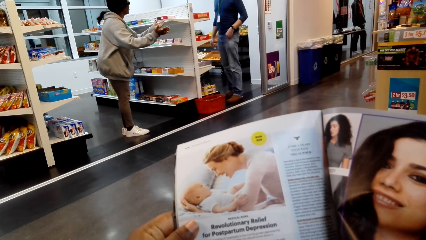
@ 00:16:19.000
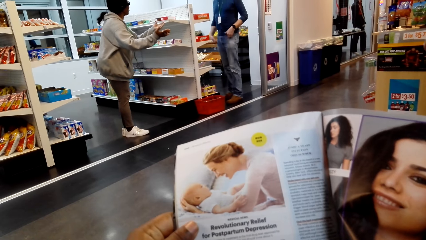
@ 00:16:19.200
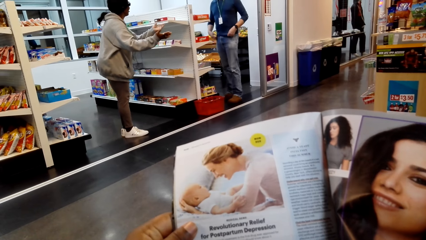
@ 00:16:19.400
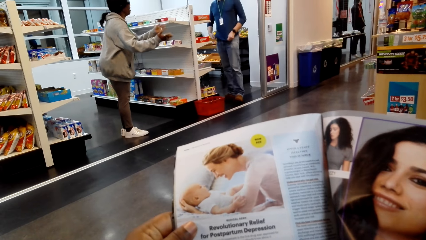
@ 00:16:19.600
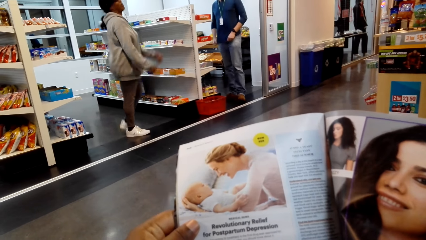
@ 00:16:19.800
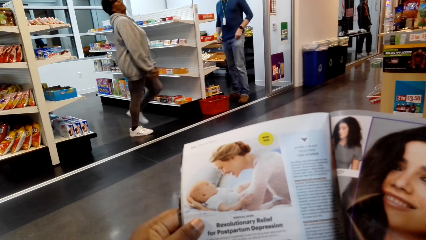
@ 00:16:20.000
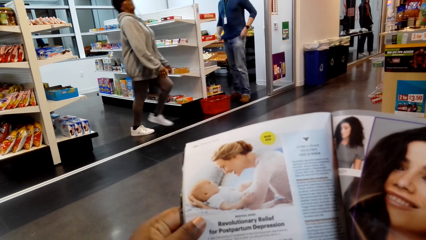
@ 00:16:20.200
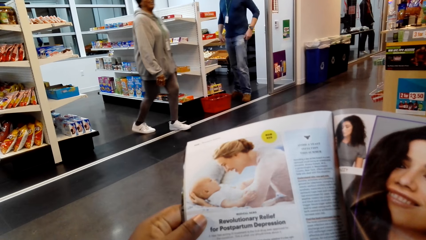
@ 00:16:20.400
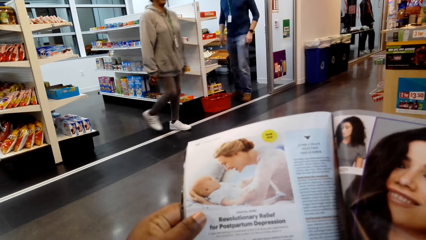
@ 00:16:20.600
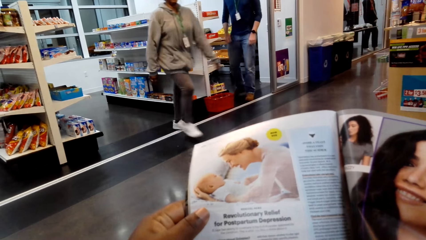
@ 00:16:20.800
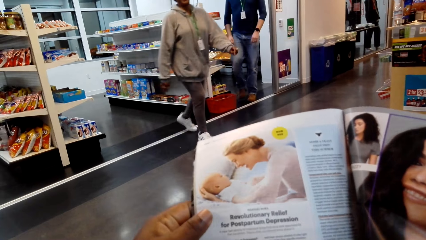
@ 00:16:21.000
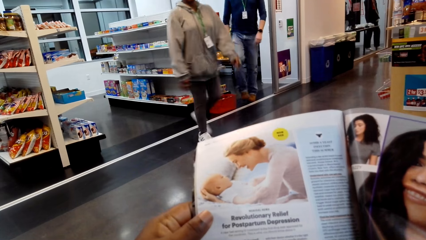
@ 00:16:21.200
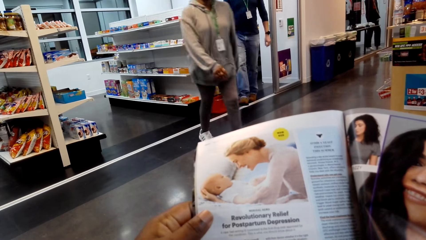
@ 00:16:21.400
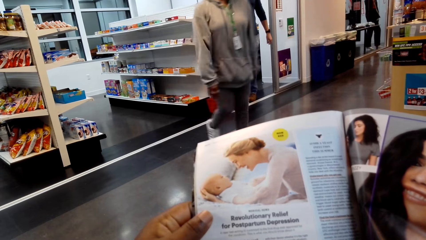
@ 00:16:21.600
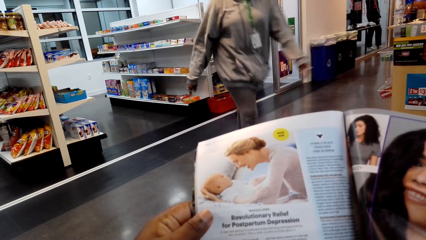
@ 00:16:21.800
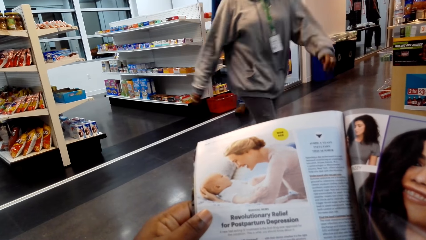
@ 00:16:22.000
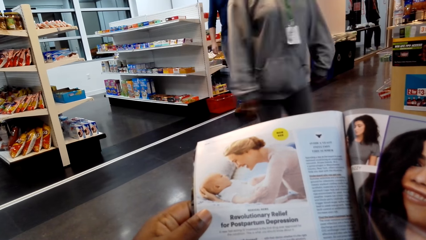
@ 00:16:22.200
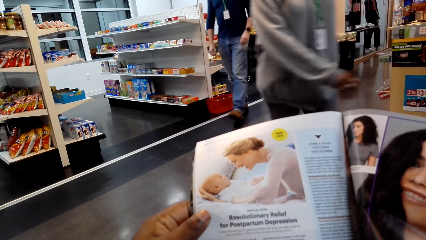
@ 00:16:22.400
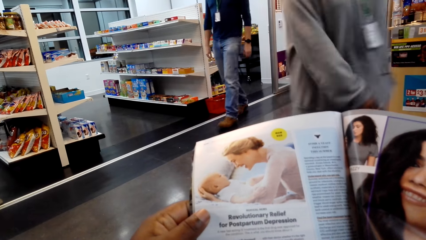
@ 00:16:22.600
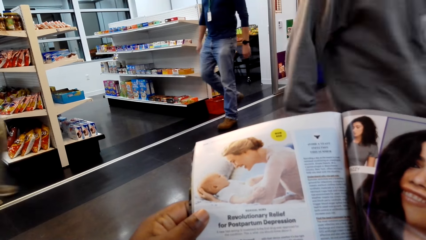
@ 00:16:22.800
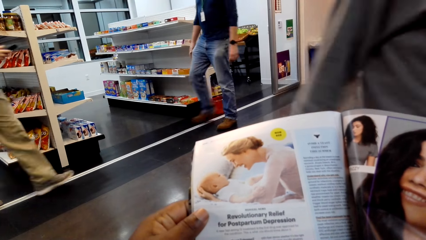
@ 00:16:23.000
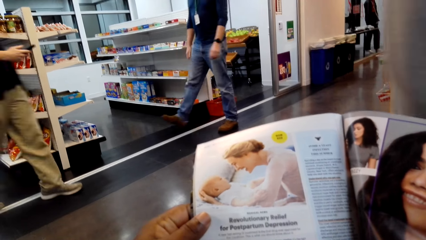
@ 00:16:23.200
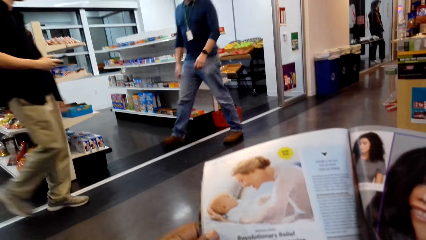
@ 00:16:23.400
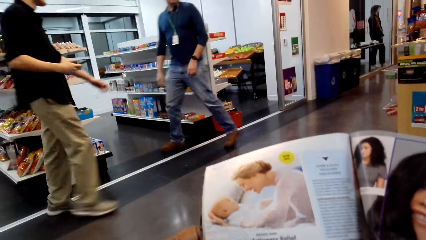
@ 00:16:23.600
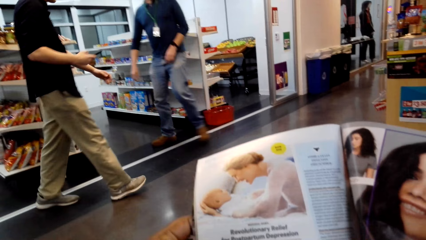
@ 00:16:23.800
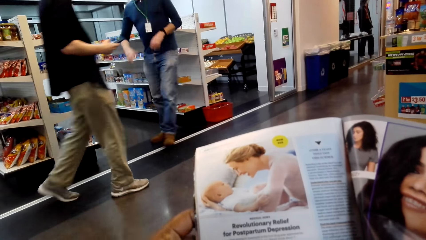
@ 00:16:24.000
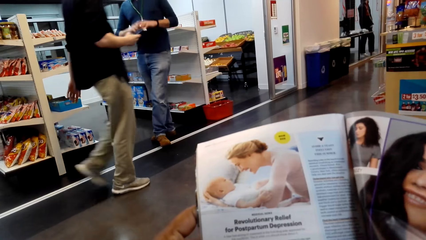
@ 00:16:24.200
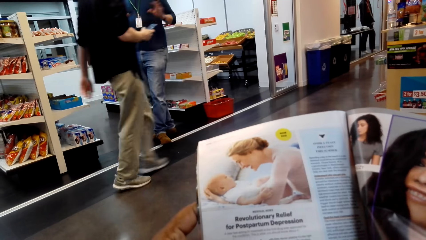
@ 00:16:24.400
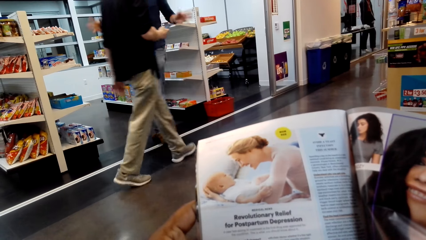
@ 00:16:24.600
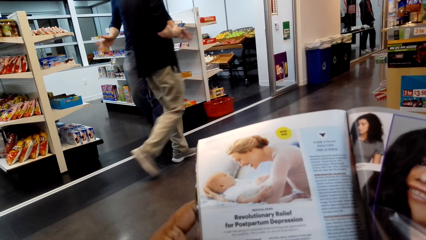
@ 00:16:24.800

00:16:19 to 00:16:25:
The camera wearer reads the magazine.

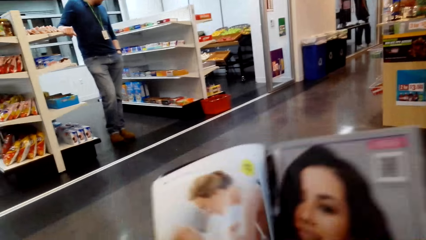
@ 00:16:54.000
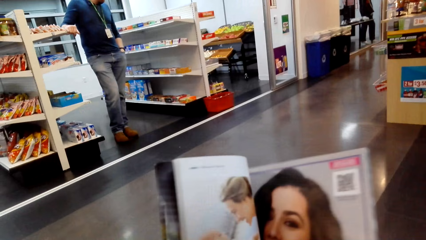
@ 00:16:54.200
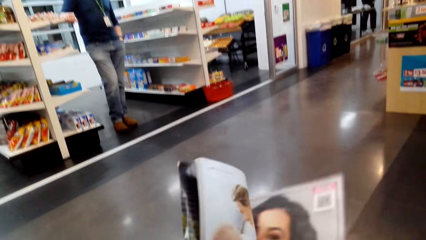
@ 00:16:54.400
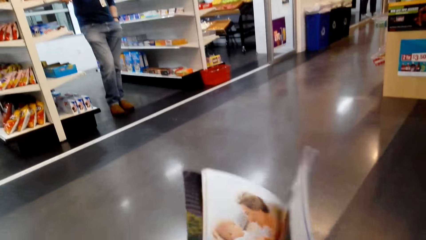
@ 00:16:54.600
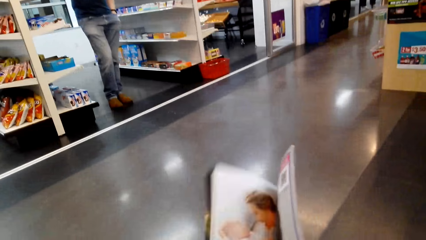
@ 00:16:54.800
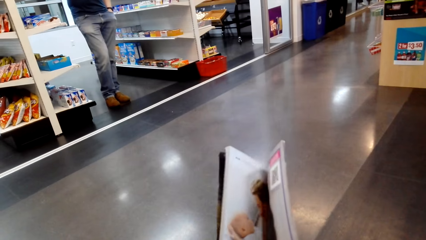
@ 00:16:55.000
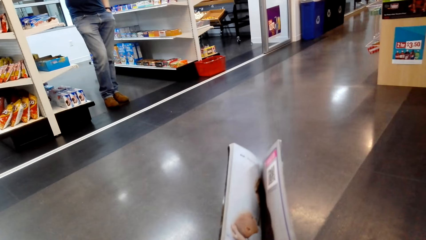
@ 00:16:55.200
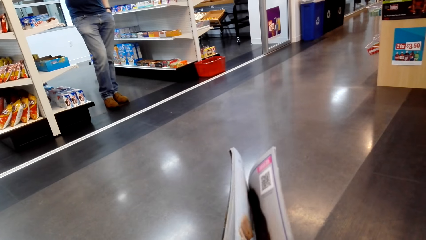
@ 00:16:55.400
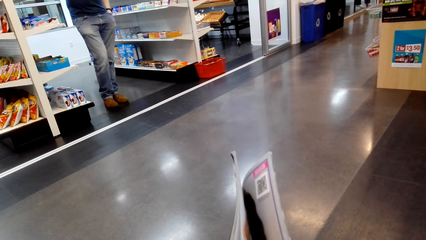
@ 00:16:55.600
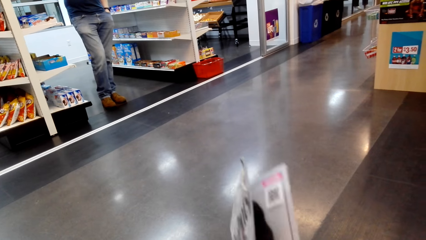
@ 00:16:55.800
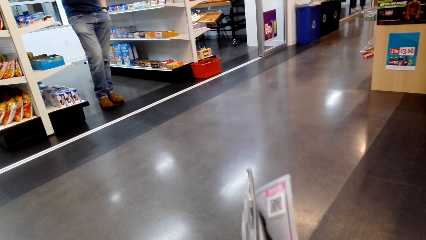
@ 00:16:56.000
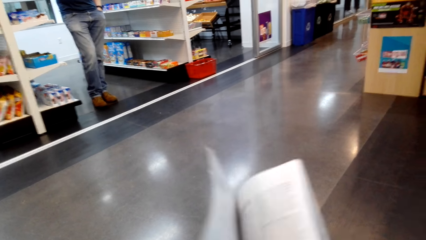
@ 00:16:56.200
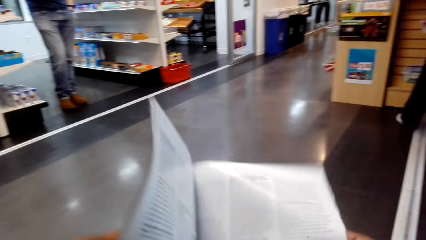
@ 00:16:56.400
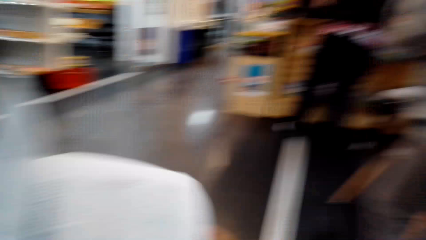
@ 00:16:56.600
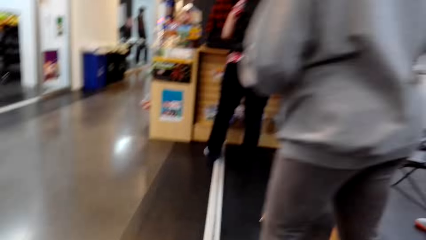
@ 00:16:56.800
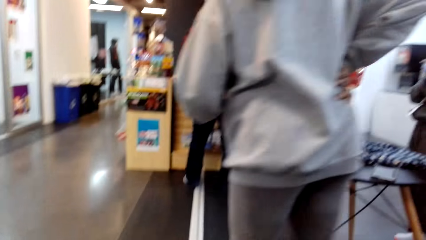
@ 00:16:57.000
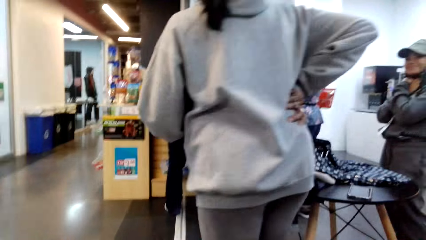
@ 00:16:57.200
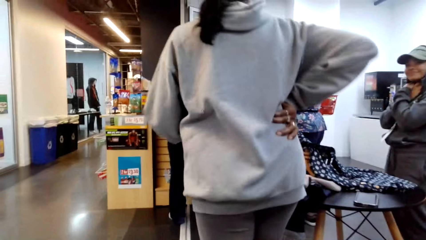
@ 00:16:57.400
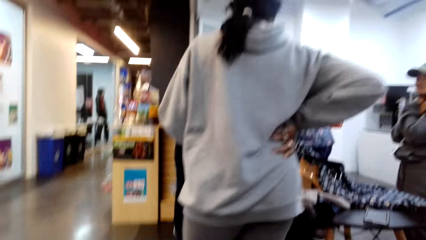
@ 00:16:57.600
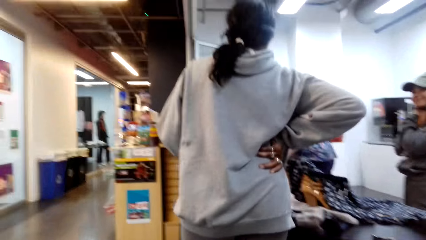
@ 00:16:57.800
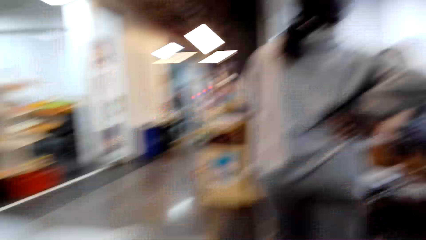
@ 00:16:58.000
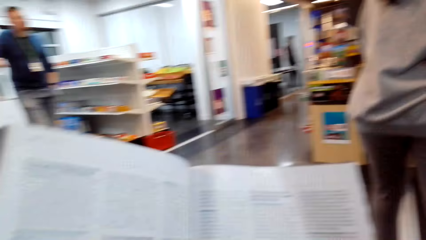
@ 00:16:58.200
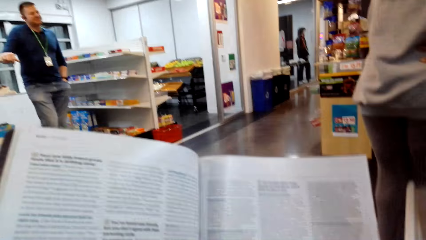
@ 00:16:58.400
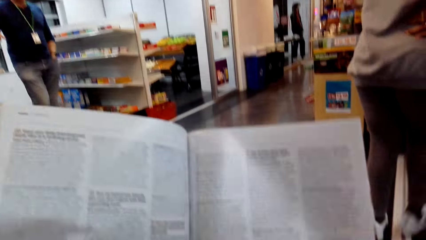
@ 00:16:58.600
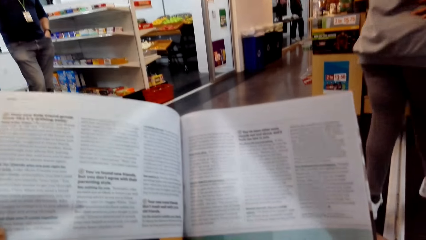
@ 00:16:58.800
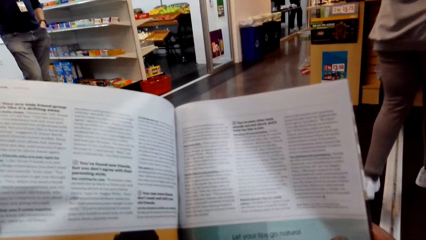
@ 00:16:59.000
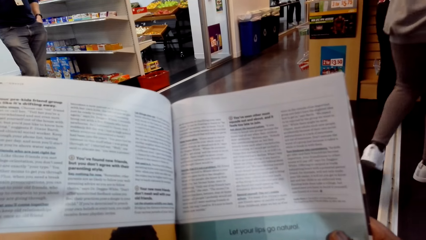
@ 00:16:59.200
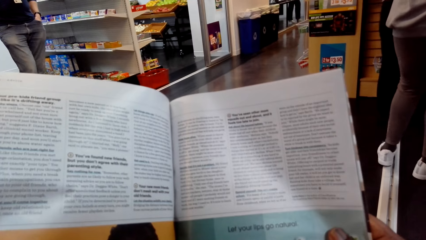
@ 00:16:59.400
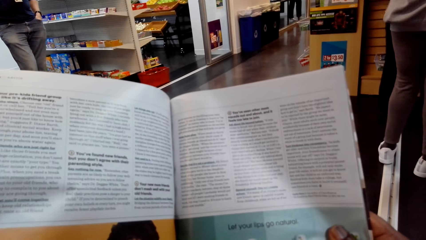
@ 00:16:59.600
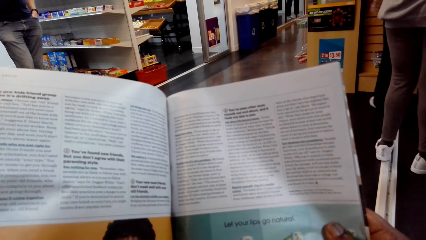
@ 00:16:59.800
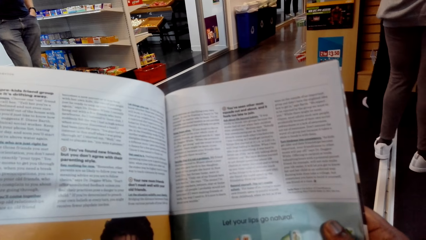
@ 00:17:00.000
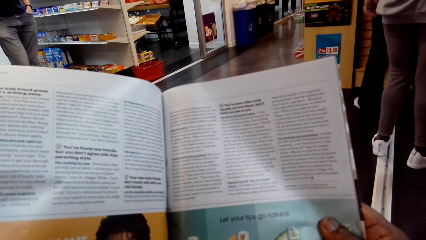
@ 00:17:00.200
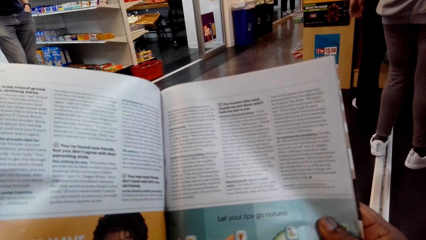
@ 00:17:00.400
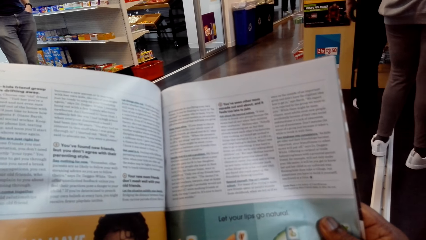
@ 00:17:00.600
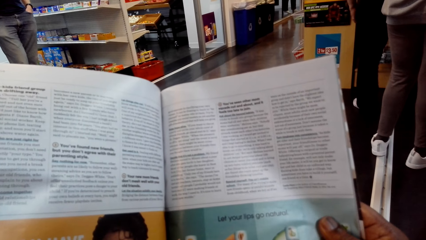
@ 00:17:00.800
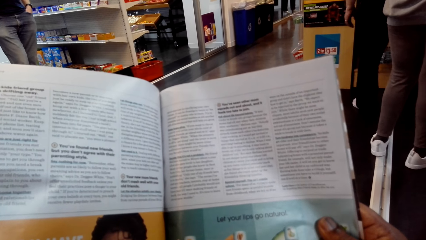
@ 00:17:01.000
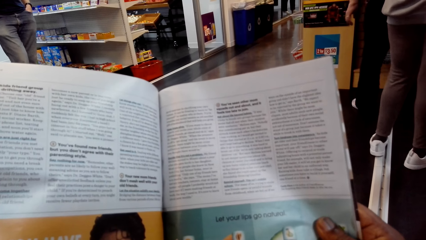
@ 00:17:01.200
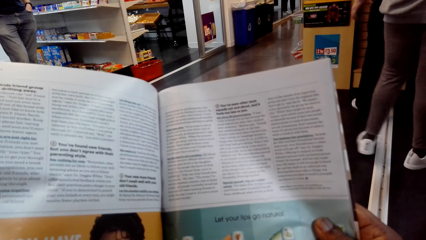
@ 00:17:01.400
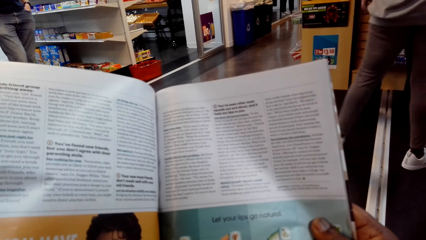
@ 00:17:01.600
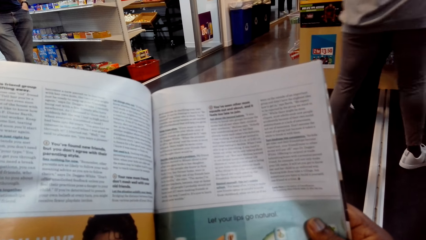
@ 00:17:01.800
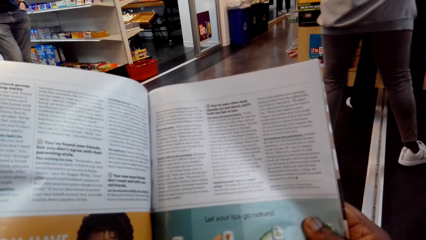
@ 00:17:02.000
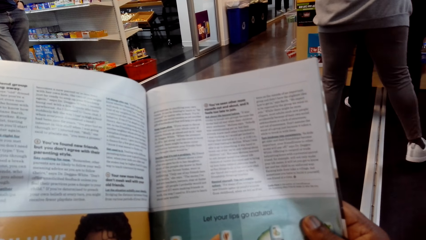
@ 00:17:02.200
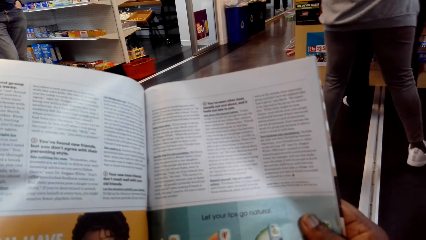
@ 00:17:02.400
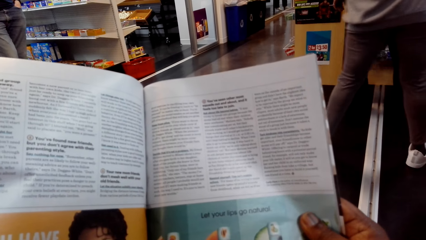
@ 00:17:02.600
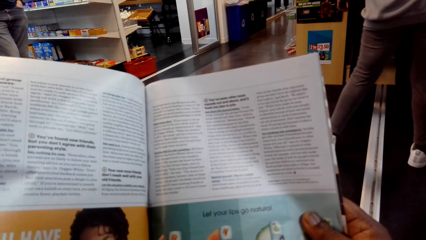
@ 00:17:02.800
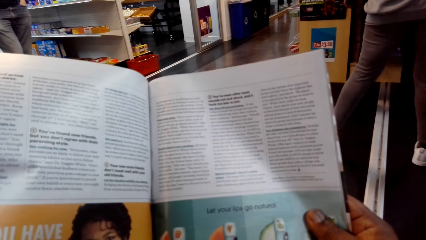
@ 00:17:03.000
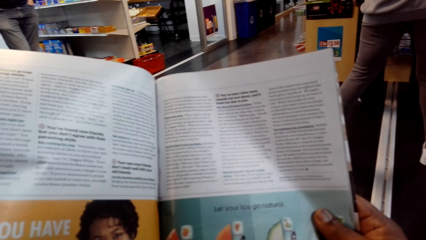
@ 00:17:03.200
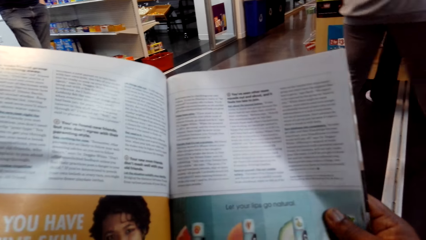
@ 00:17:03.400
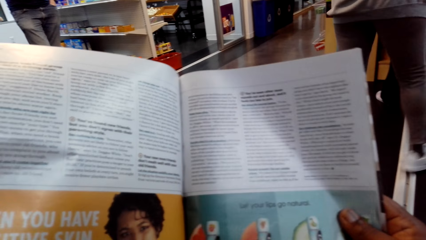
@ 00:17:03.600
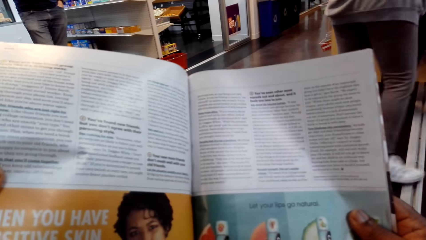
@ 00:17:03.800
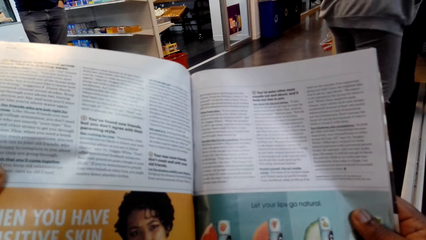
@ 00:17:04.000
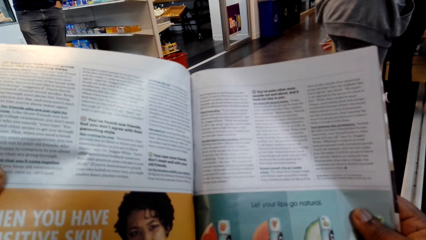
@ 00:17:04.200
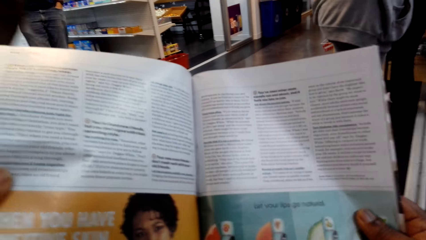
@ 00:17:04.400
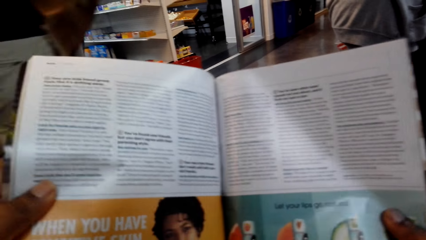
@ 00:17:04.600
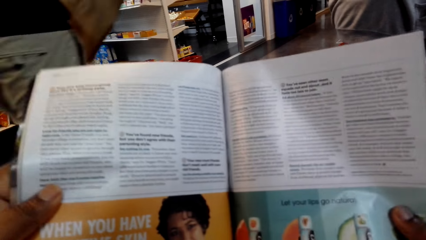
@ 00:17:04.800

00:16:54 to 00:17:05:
The camera wearer turns the pages of the magazine. They read the magazine.
